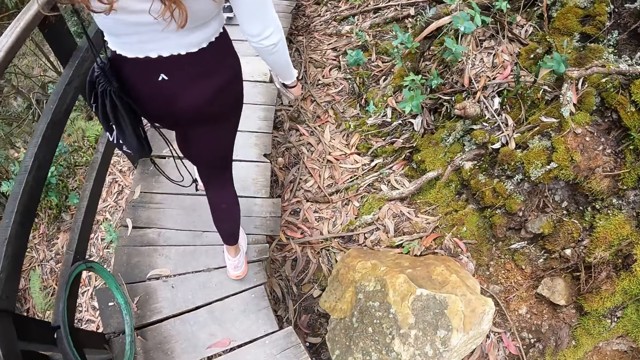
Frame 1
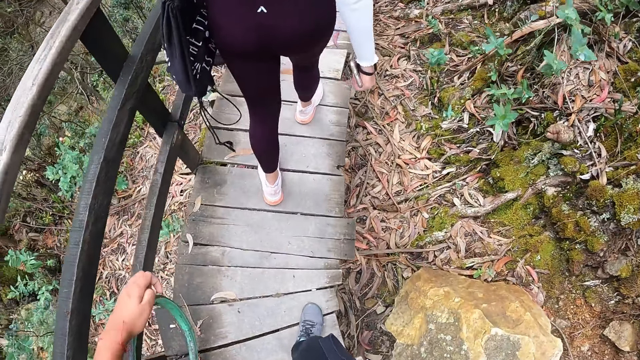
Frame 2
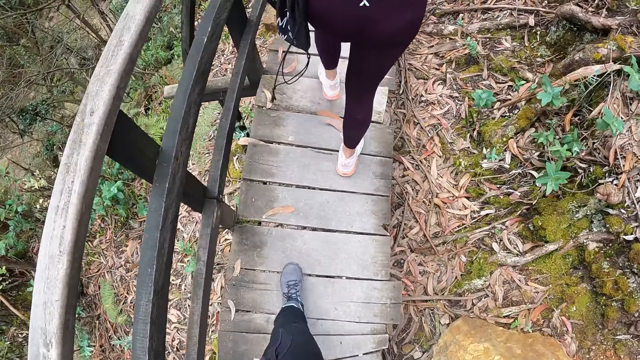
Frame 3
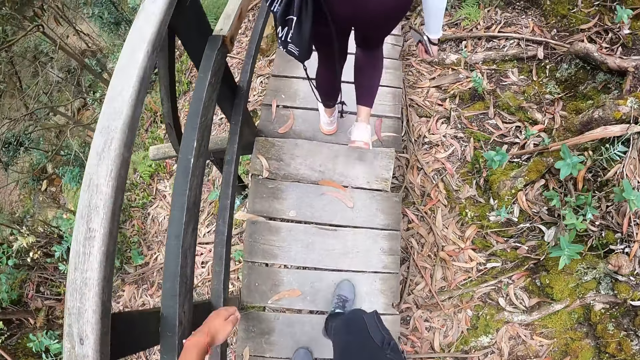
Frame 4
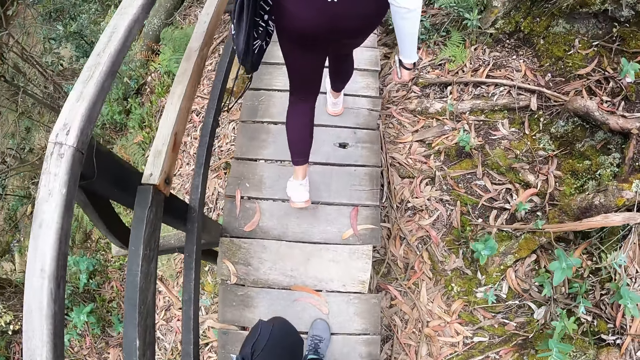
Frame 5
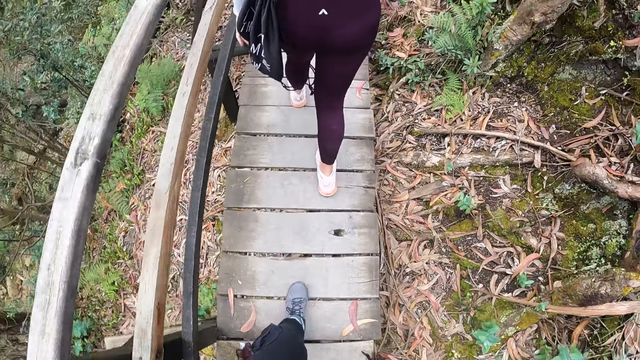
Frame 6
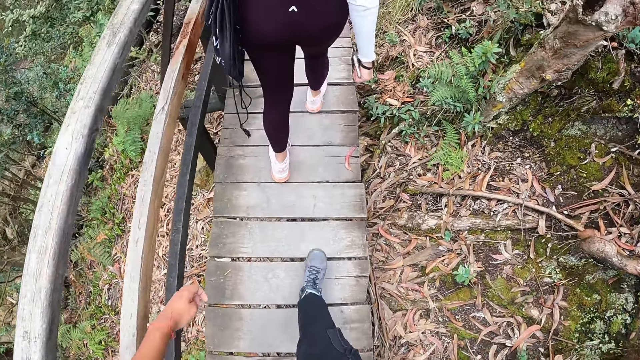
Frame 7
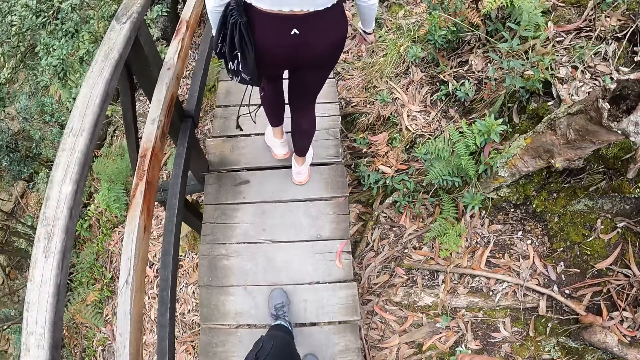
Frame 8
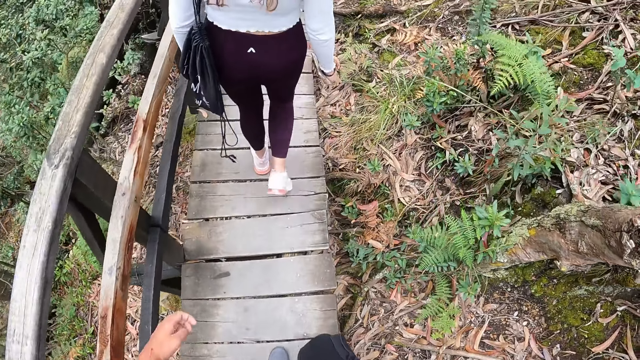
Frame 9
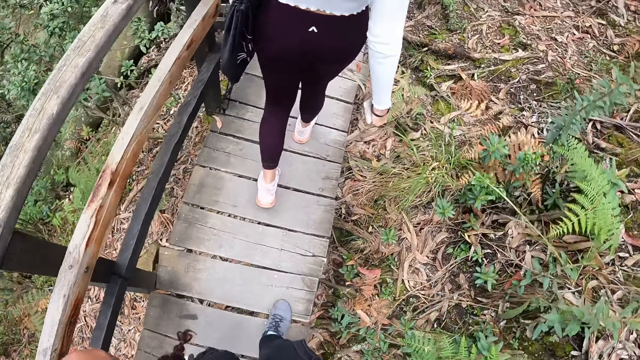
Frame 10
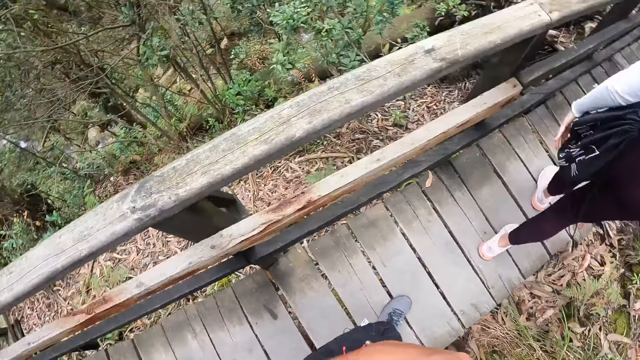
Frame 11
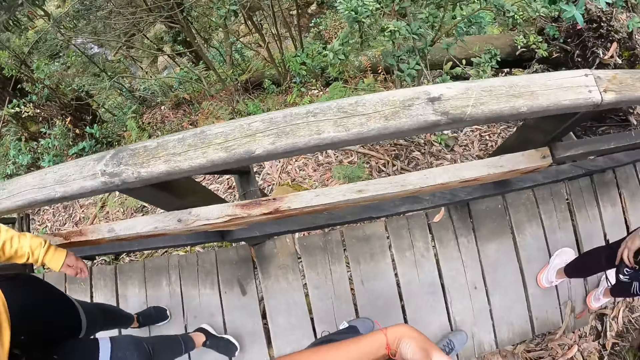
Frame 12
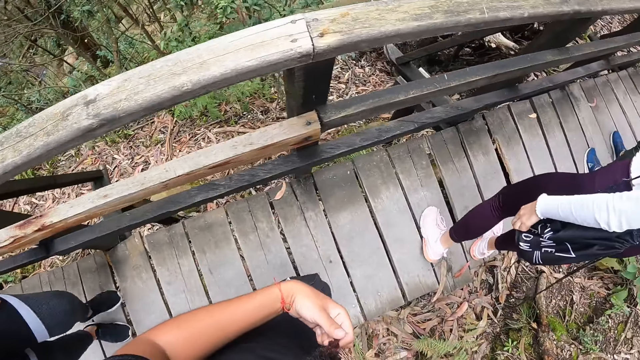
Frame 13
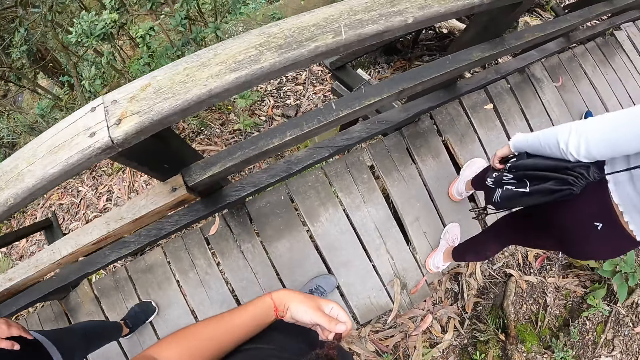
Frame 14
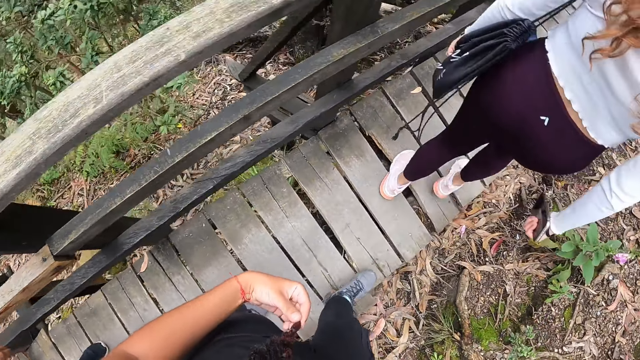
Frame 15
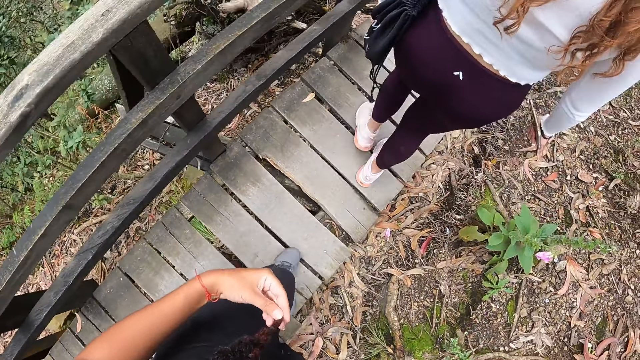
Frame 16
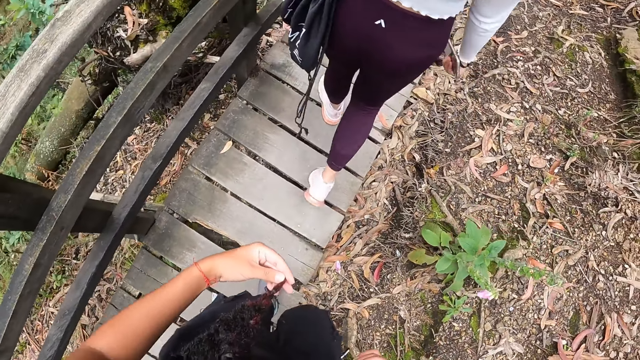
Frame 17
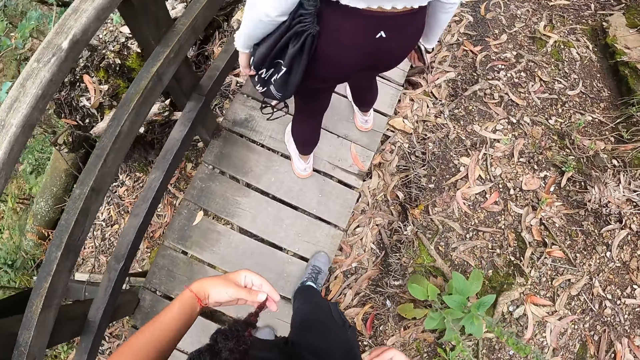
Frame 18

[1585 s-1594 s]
The camera wearer sways her left hand repeatedly. She looks around. She raises her left hand. She touches her hair with her left hand.

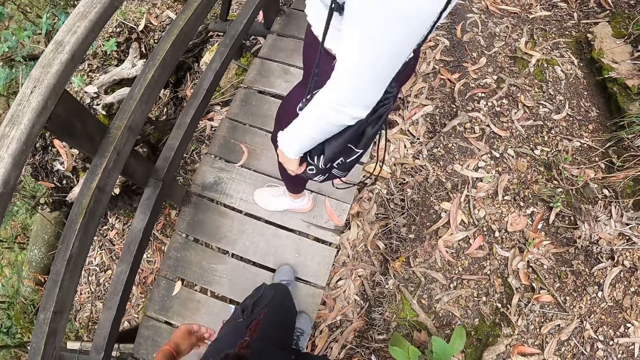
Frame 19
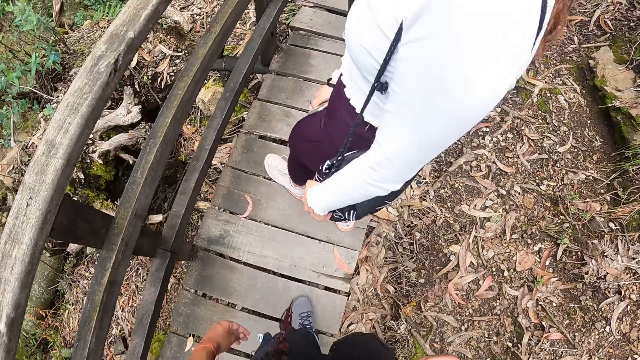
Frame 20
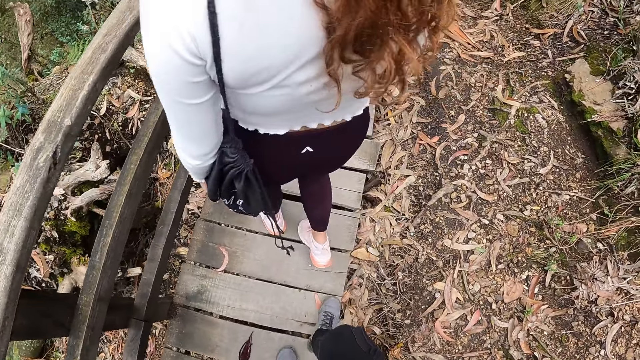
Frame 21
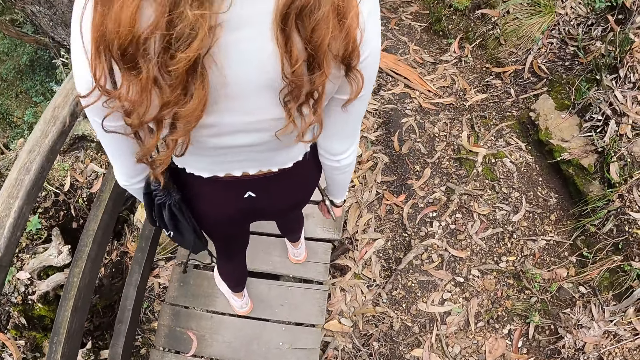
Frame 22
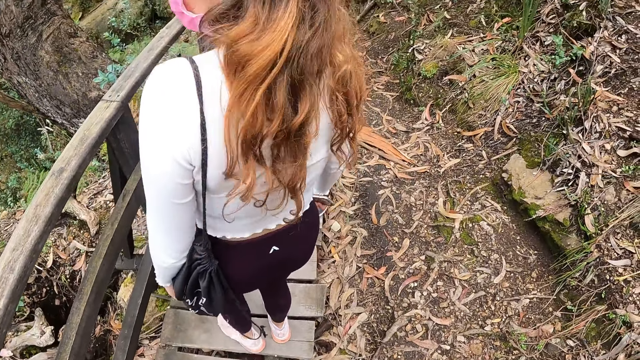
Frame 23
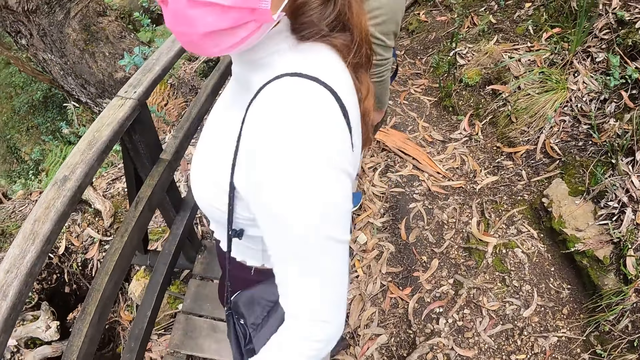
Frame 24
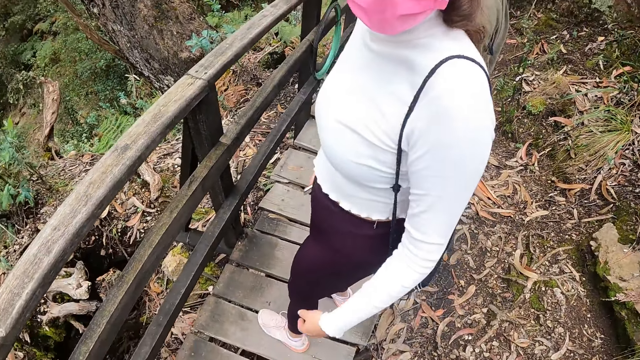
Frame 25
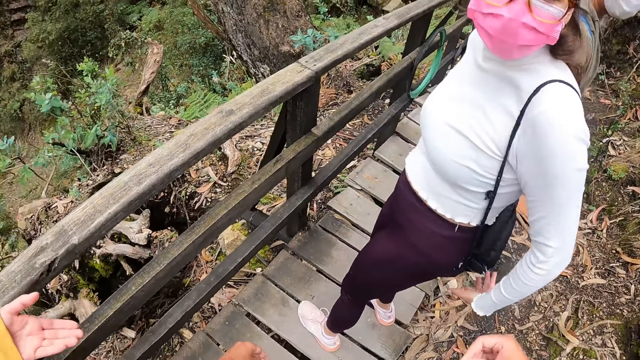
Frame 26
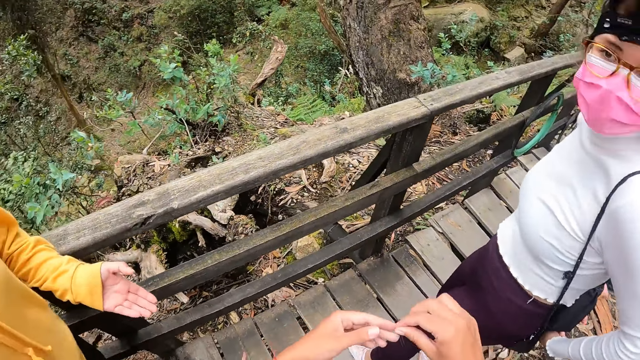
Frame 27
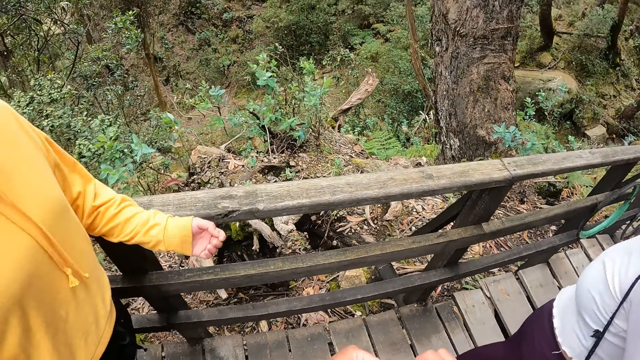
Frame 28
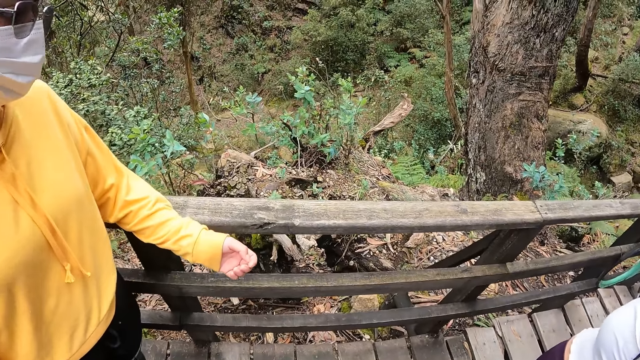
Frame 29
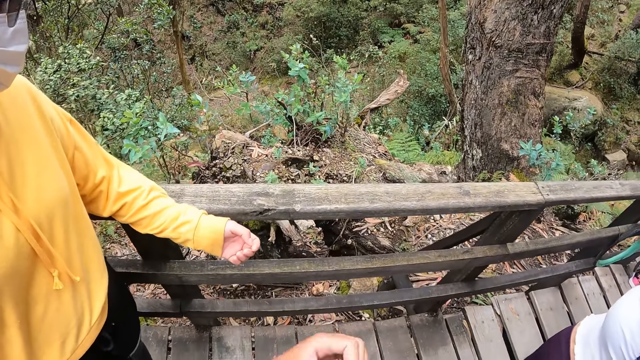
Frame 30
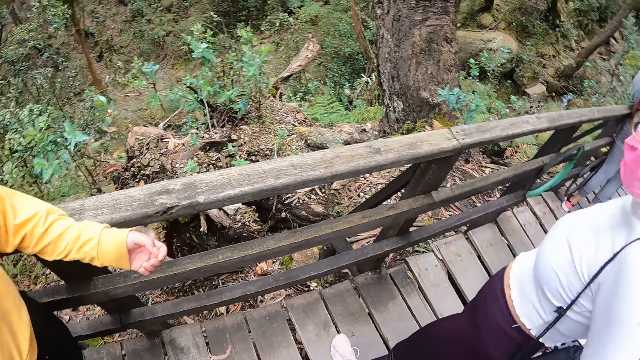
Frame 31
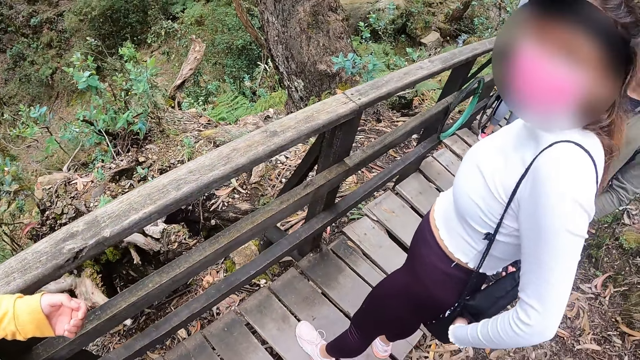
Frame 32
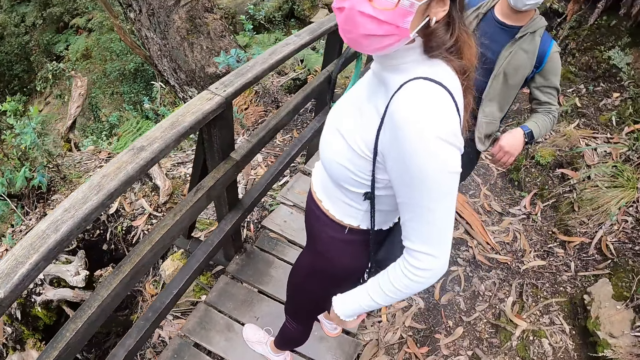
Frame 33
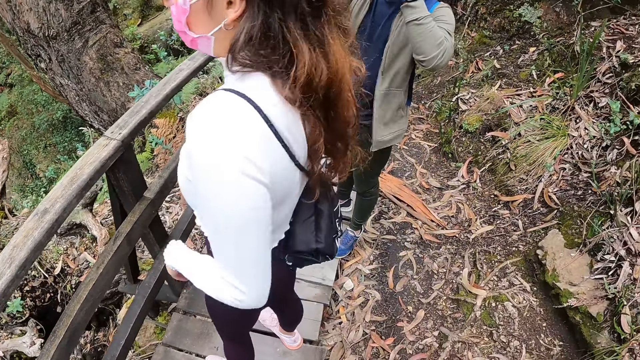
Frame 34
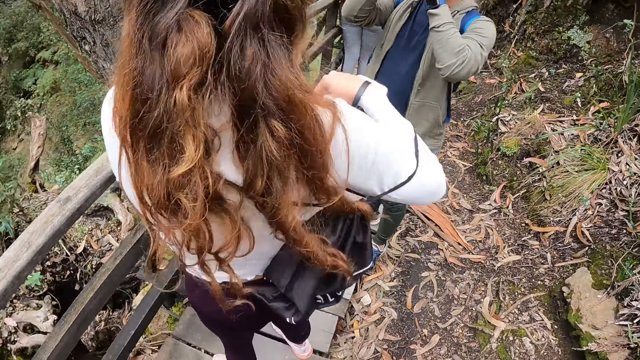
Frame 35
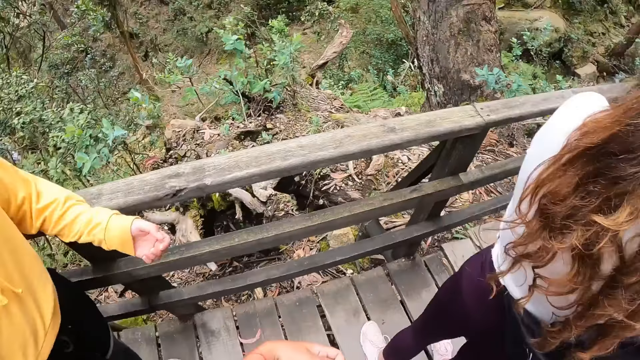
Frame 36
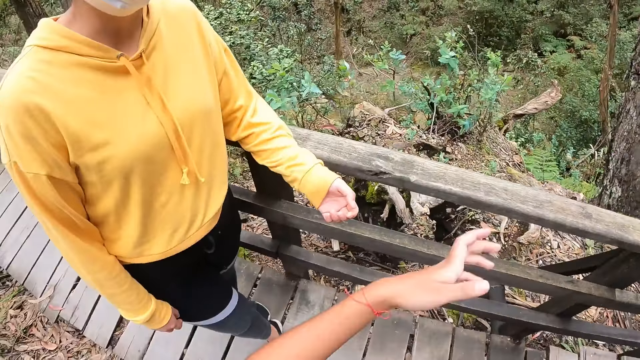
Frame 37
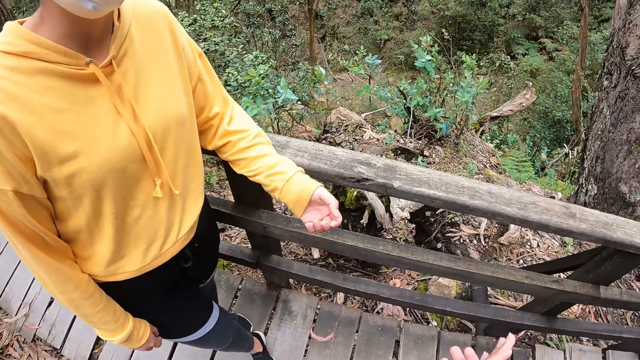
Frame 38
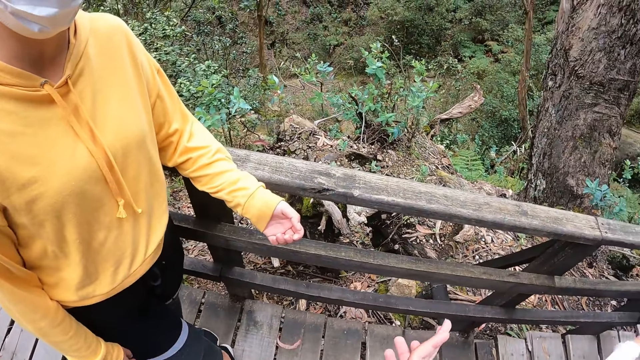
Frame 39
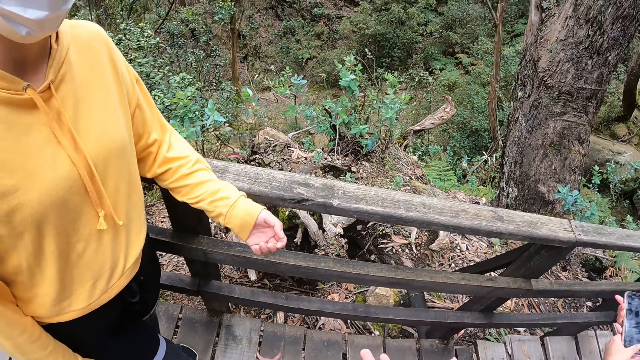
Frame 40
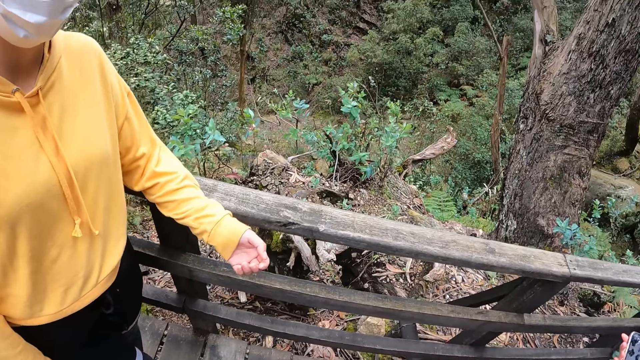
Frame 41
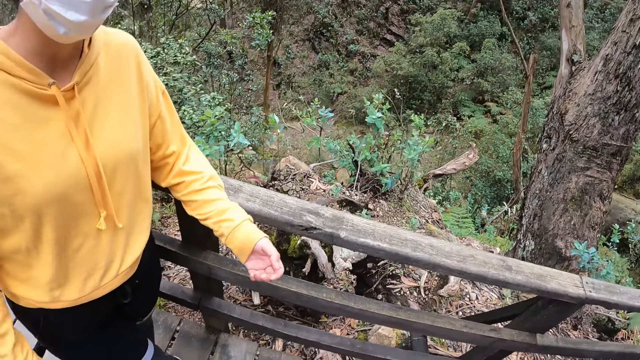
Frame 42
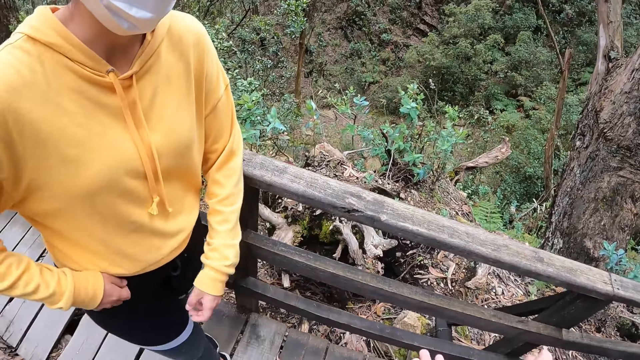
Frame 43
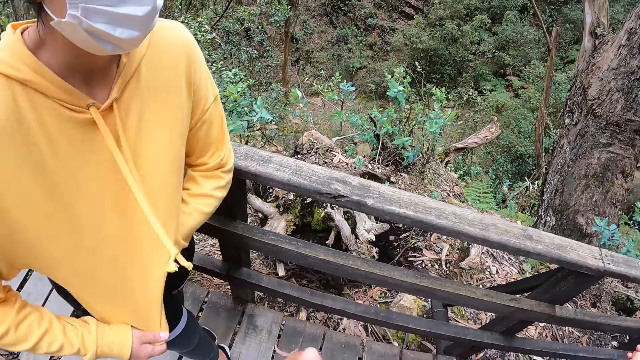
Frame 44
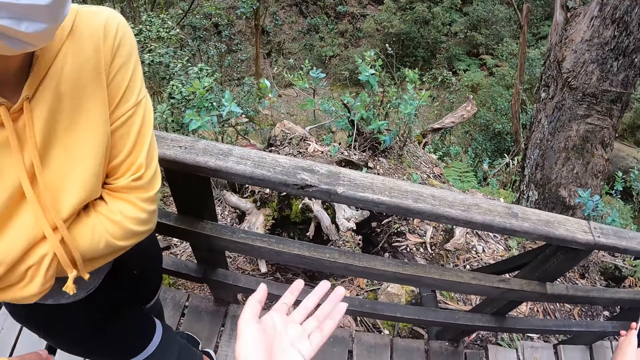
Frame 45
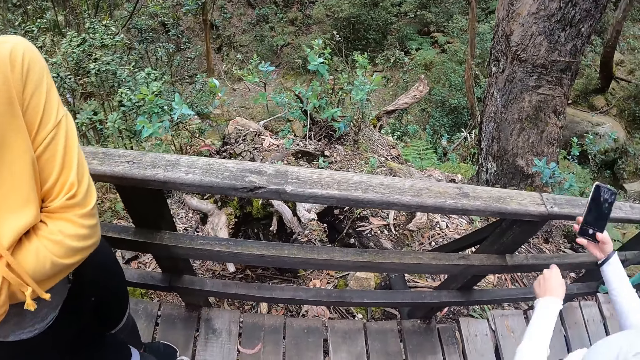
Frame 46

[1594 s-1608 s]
The camera wearer walks around. A woman looks around. The camera wearer interacts with a woman, another woman and a man. They raise both hands and look around. The man touches his face with both hands. The camera wearer looks around and raises the left hand. They raise the left hand again. The first woman adjusts her cloth with both hands. The camera wearer raises the left hand again.
